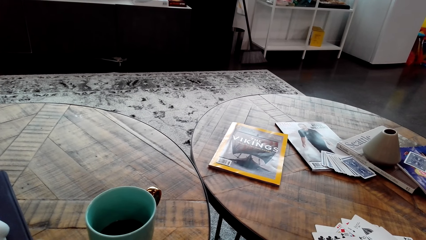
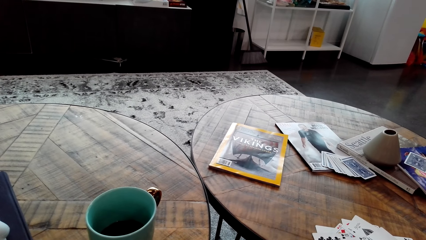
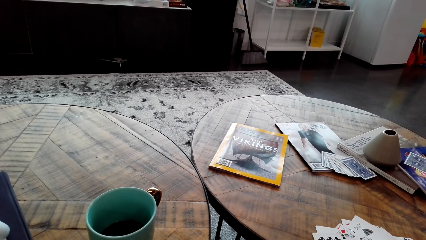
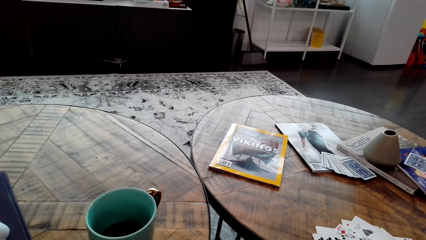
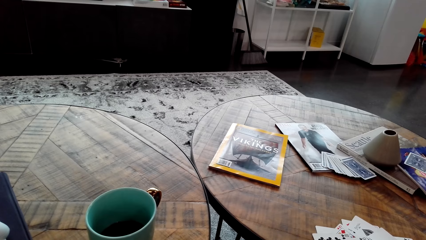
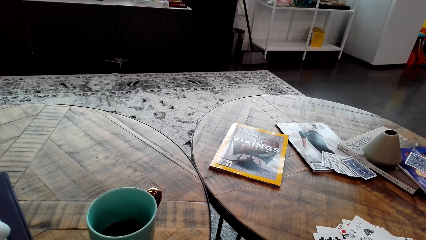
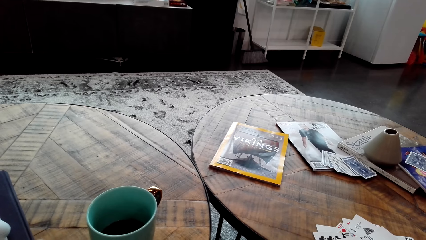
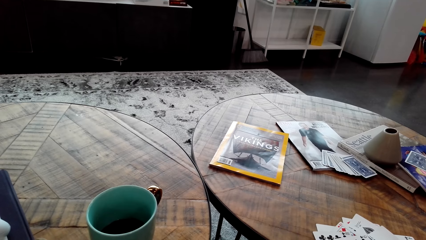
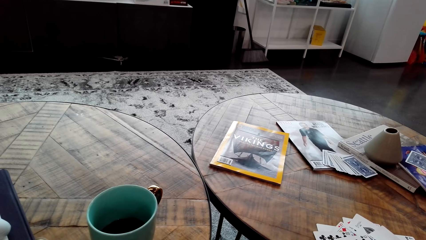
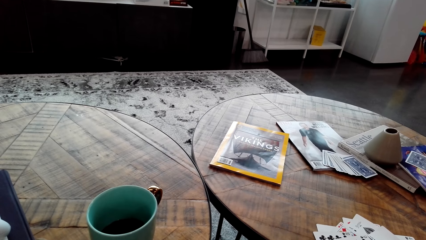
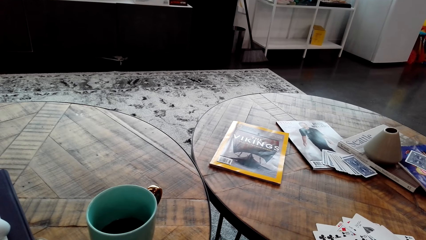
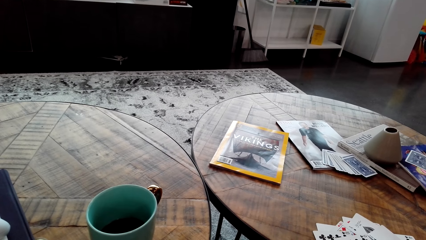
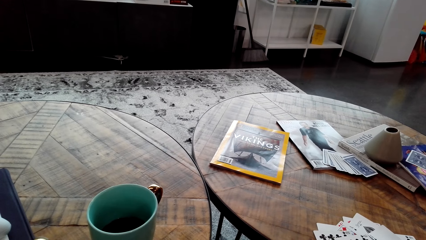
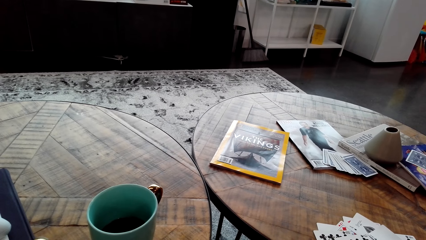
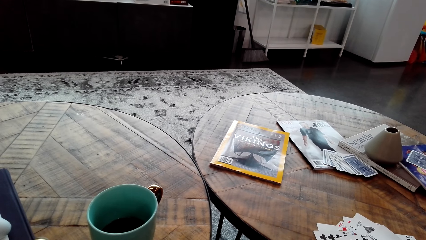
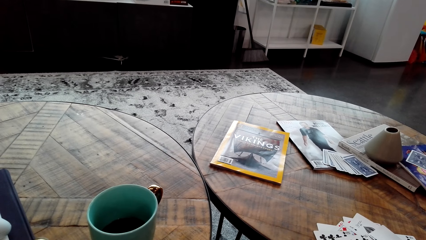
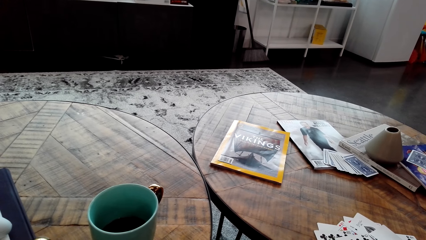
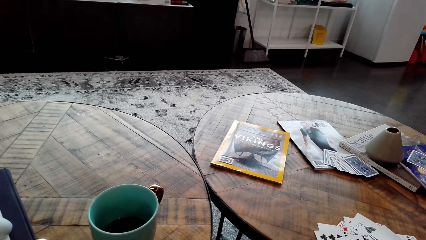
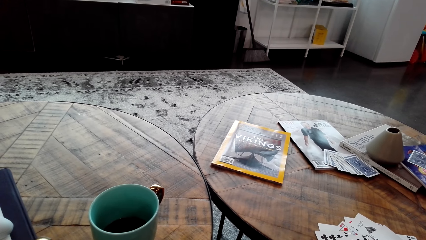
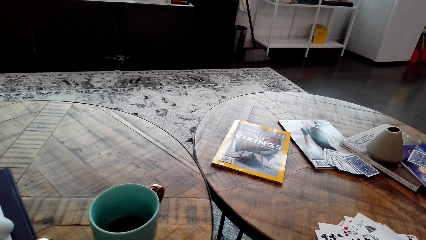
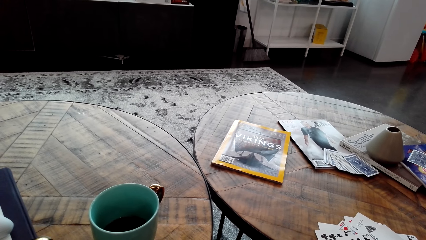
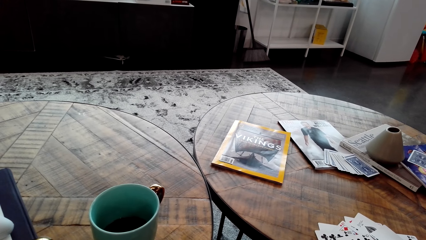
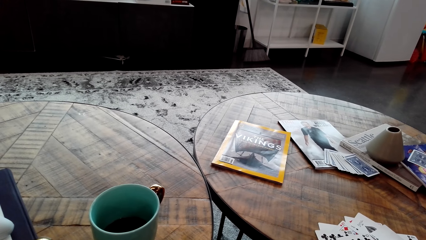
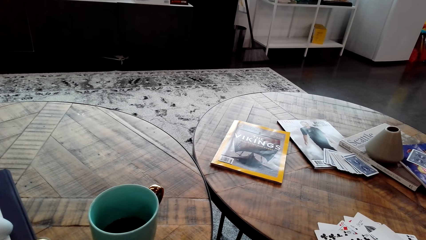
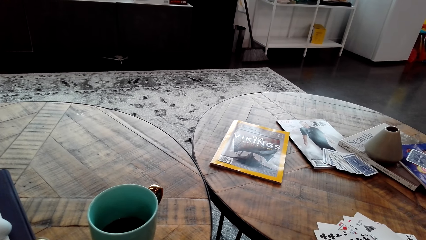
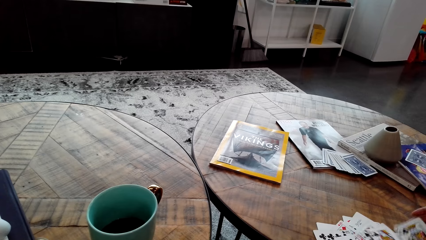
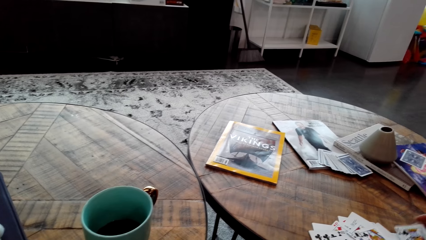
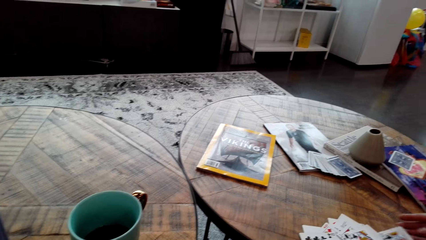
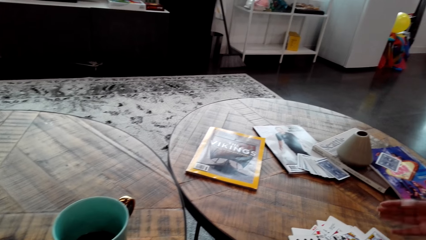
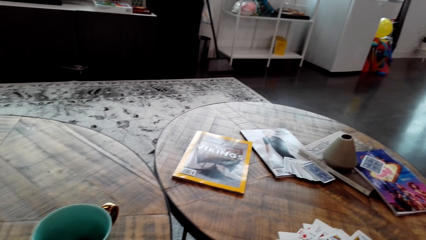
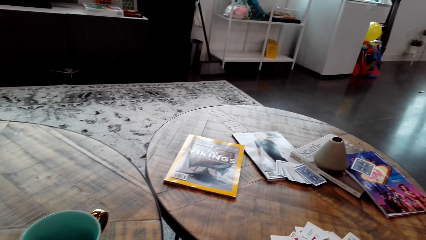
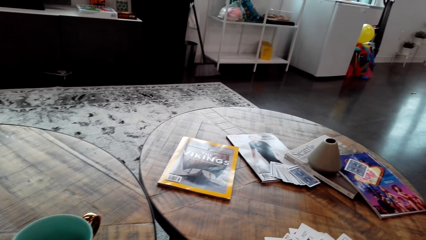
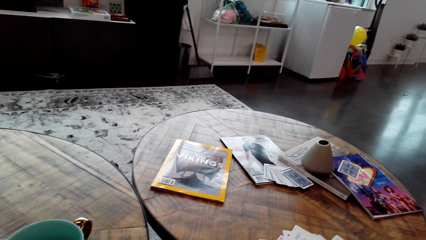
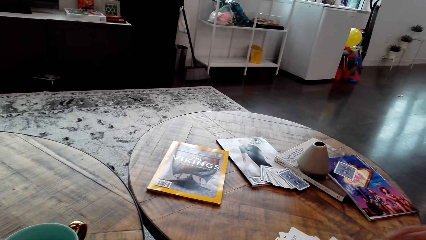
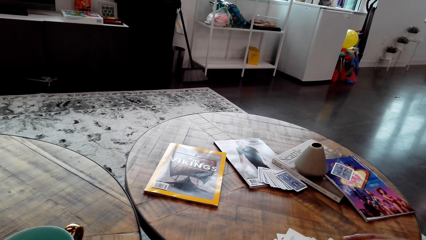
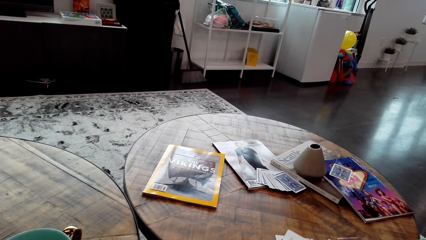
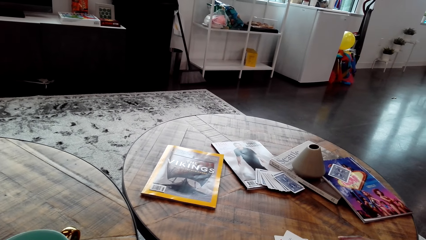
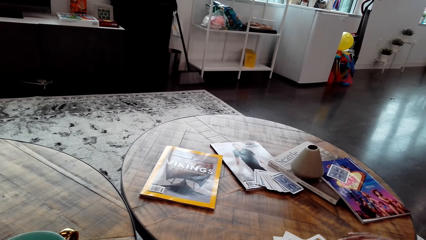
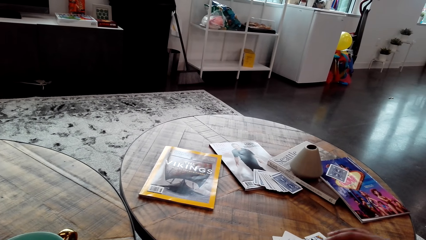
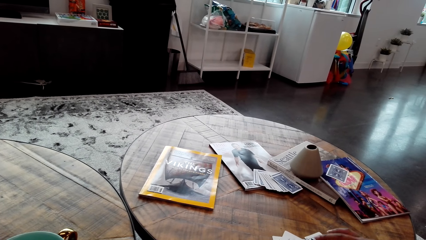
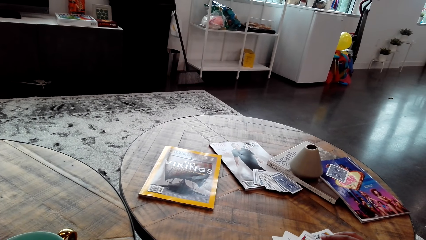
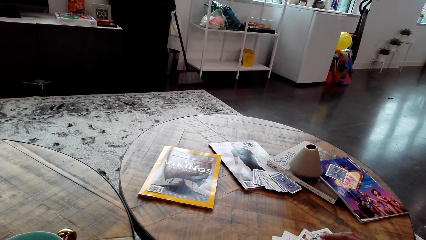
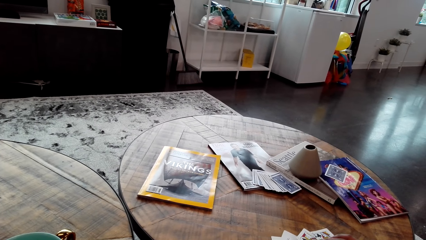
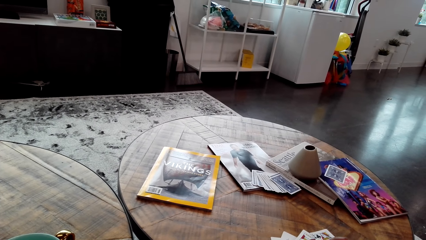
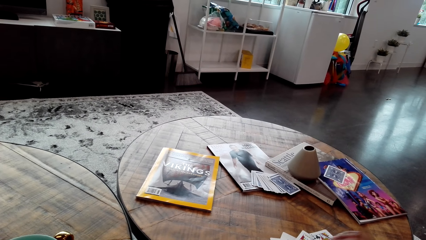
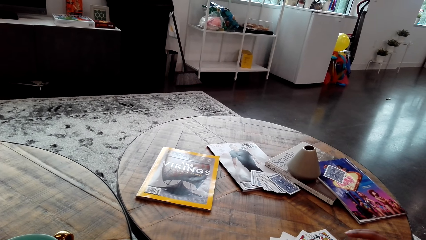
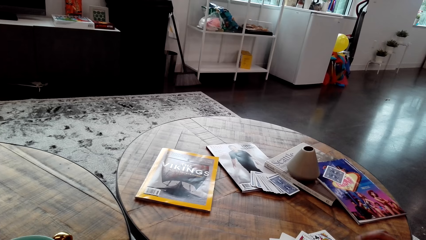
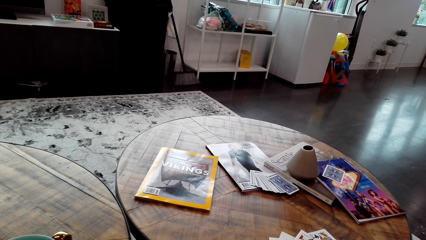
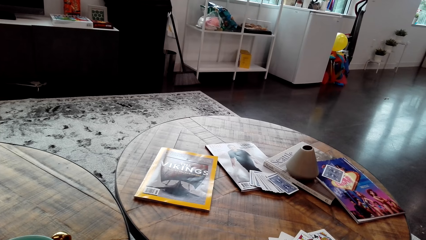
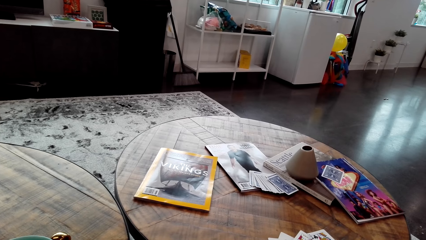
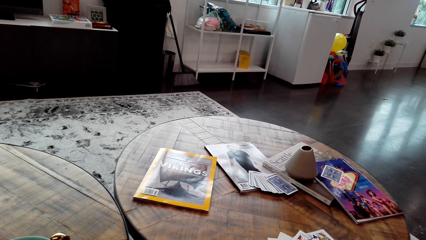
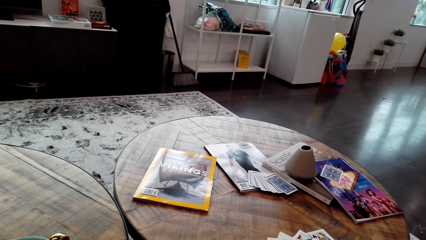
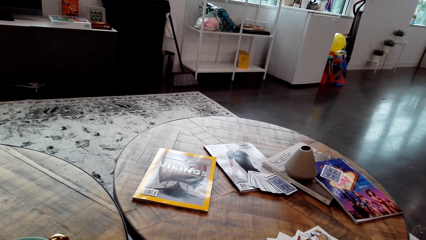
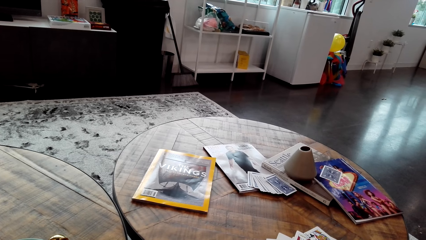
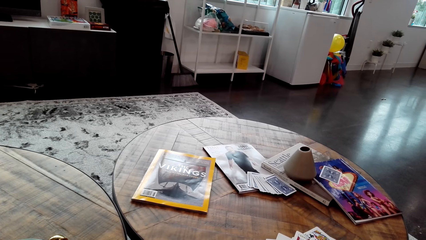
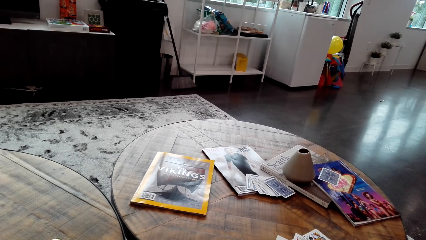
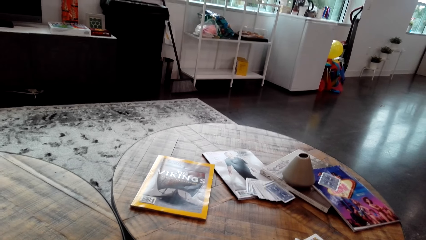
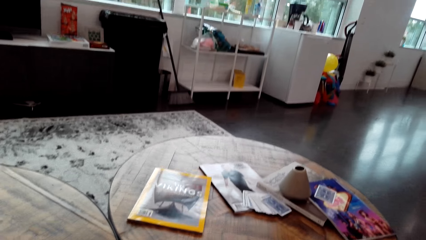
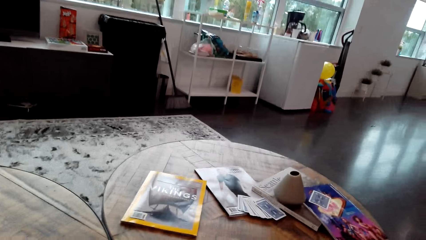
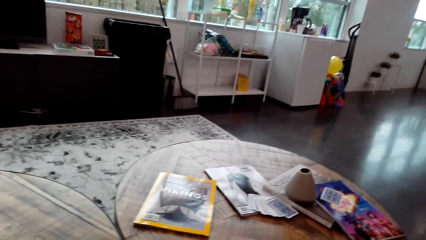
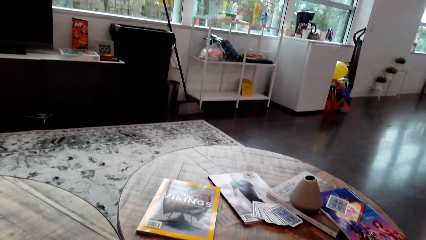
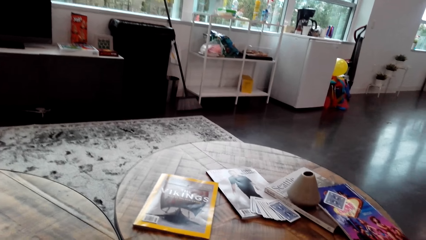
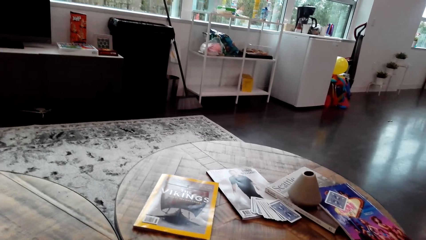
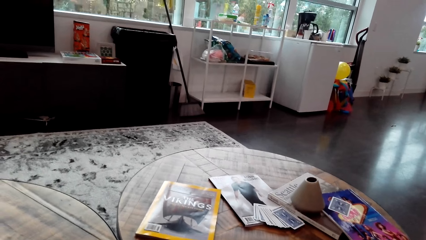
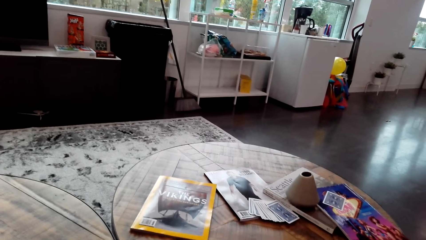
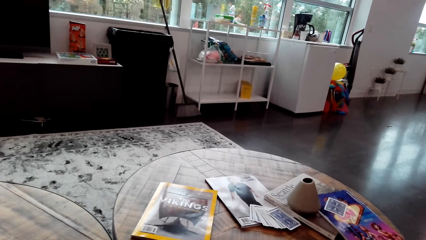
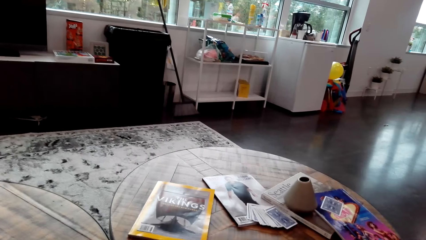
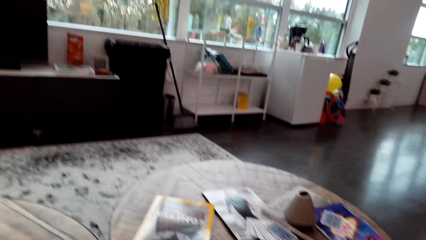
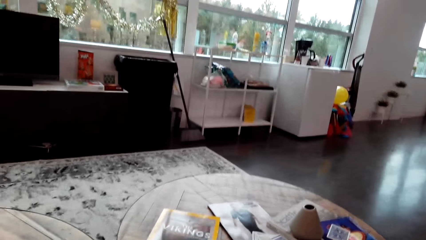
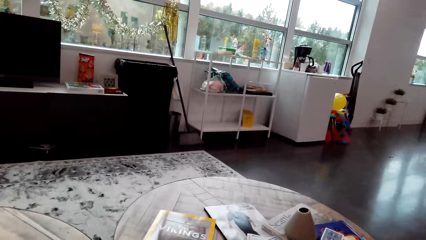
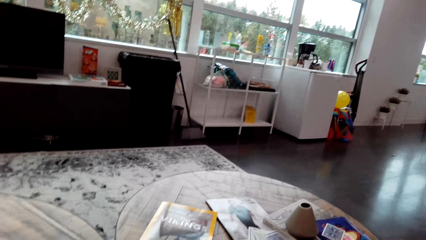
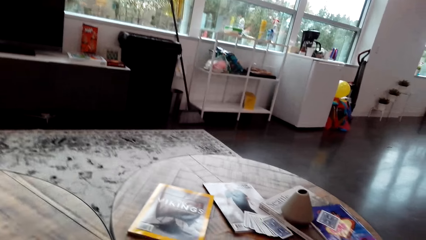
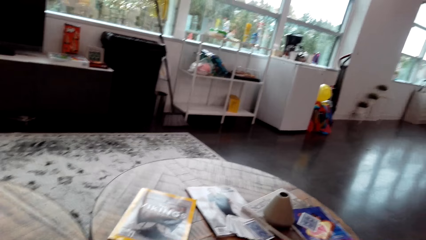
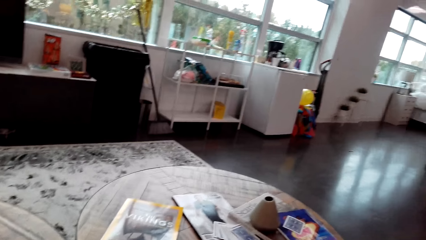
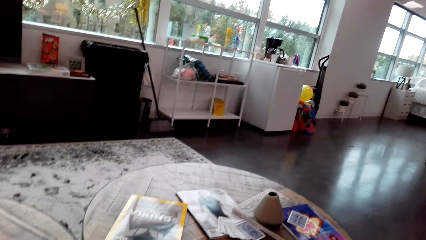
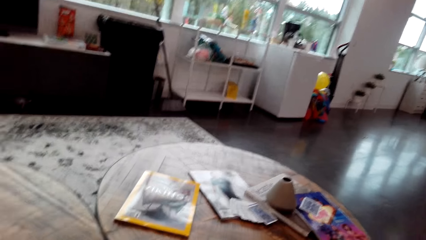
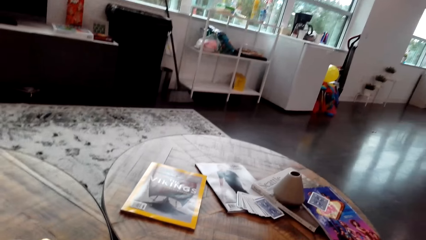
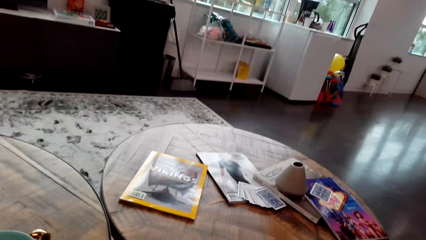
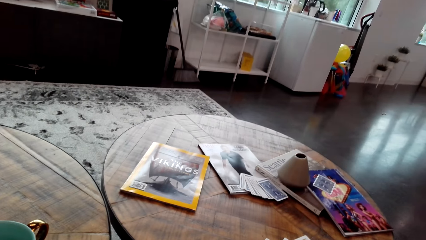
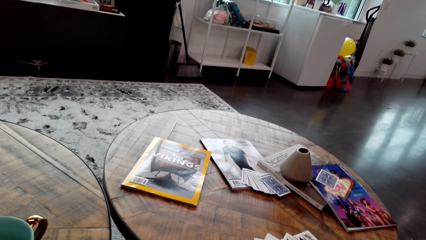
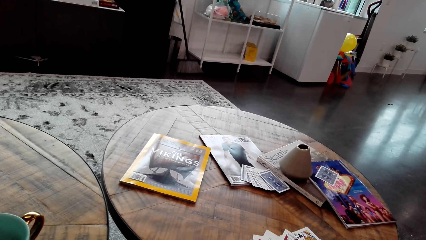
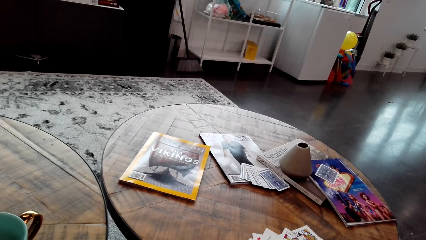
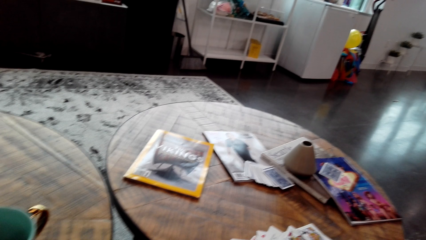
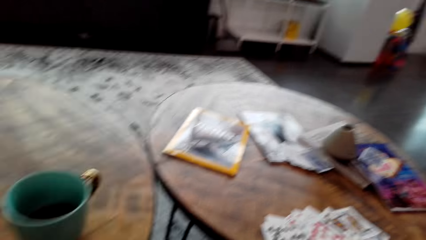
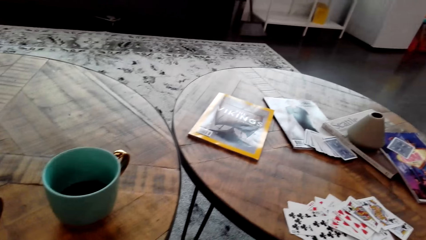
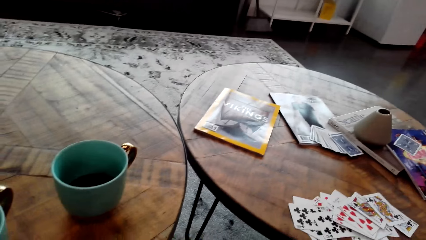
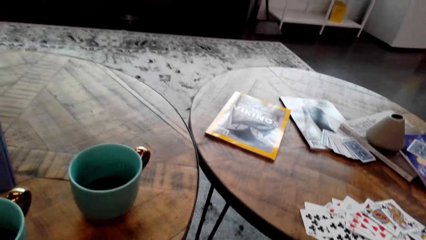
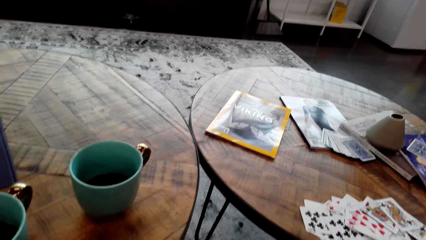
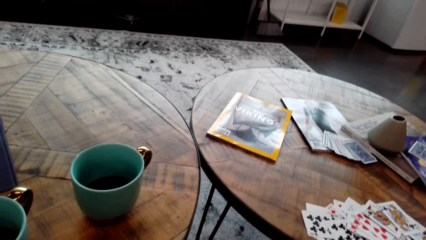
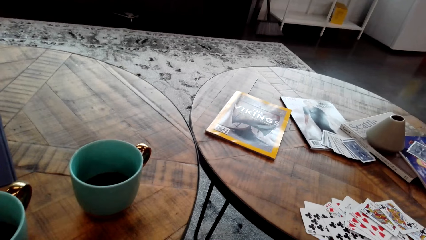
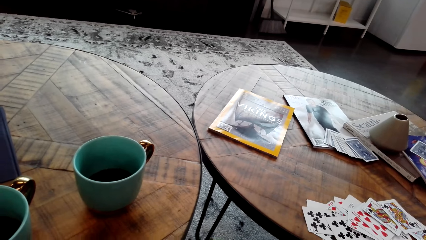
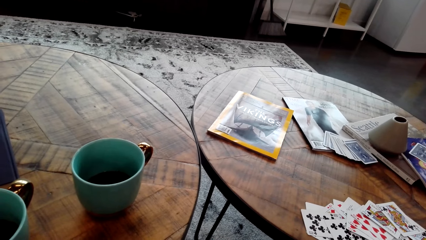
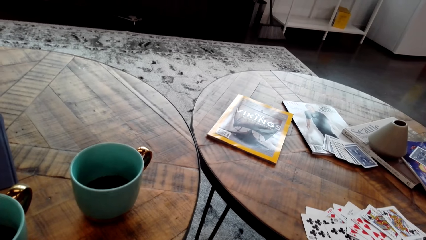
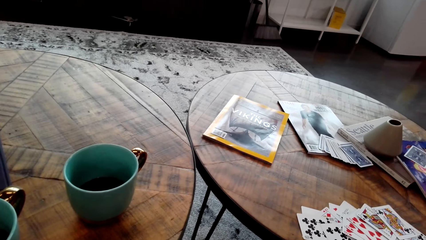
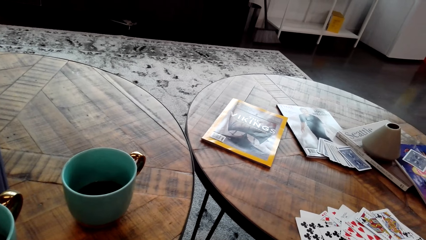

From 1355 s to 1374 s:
A woman places cards on a table. The camera wearer turns around the room. They turn around the room again.
